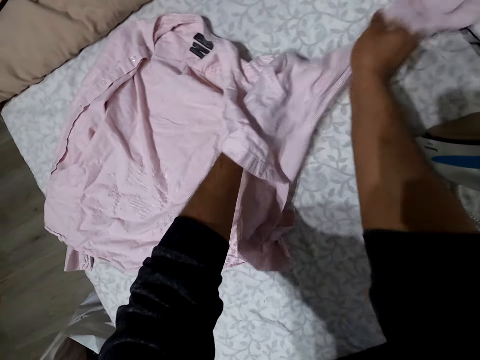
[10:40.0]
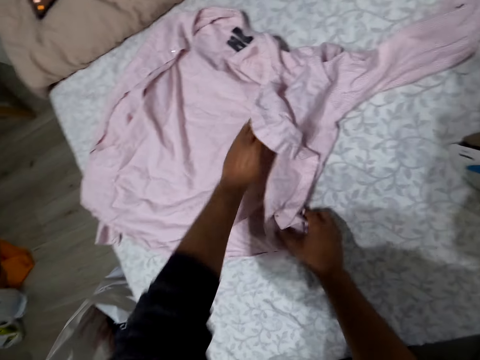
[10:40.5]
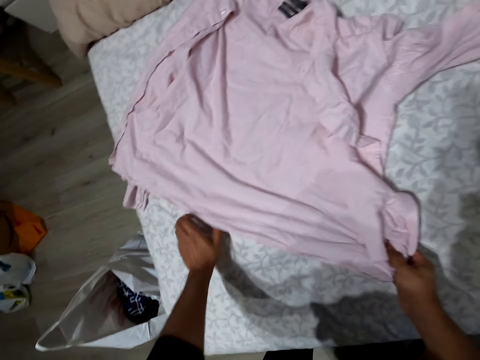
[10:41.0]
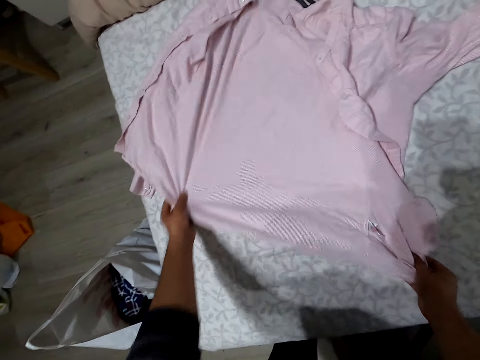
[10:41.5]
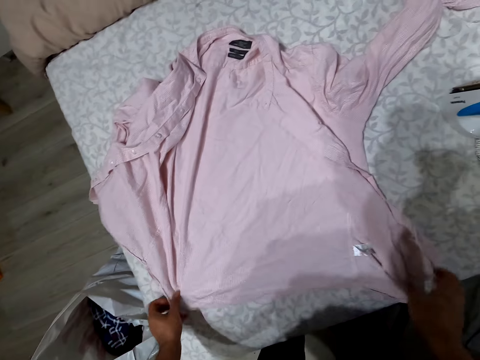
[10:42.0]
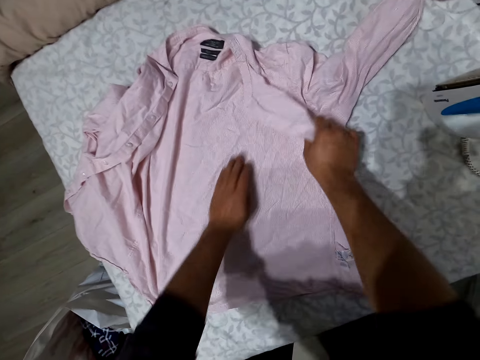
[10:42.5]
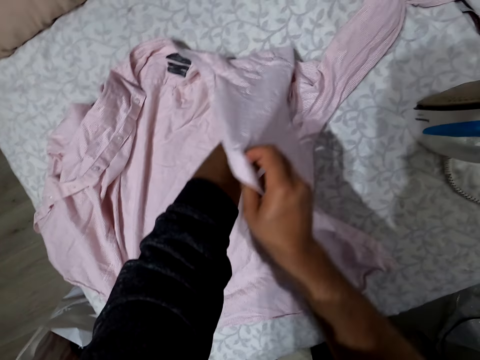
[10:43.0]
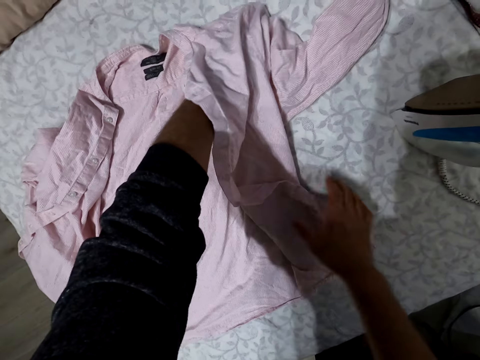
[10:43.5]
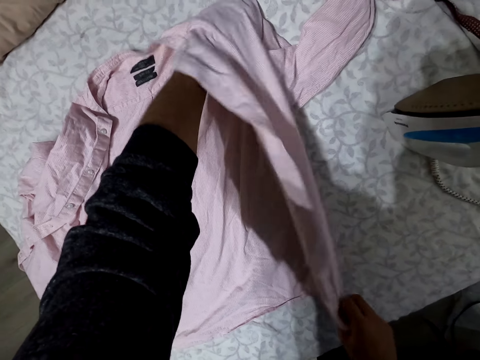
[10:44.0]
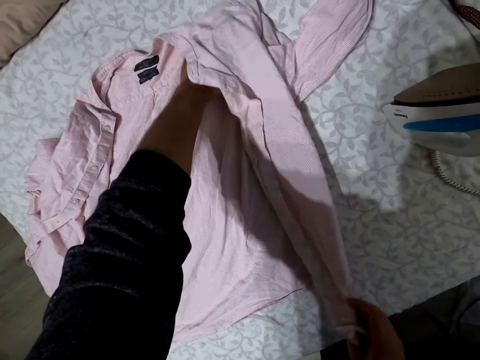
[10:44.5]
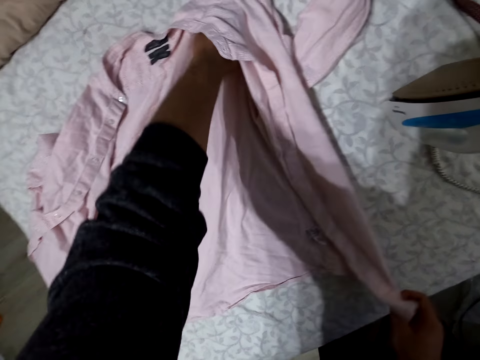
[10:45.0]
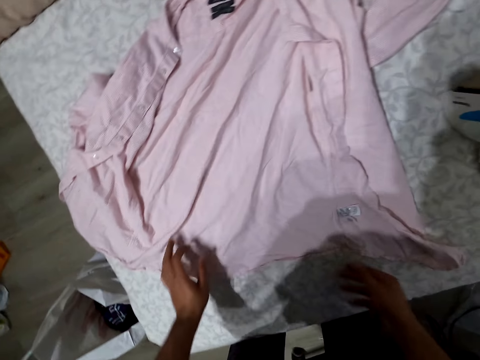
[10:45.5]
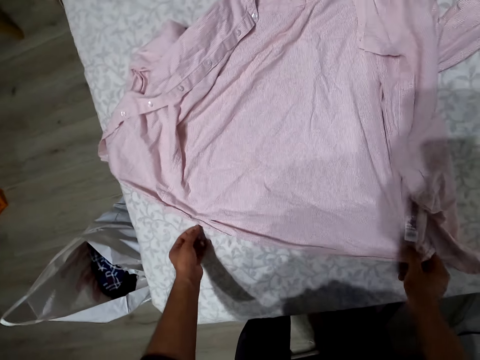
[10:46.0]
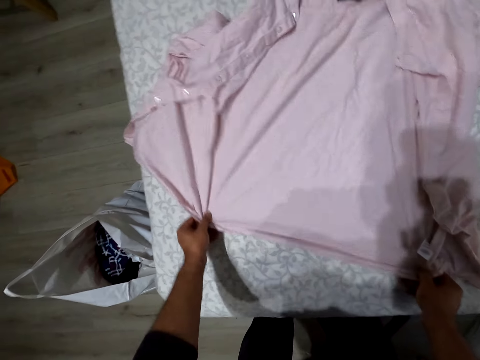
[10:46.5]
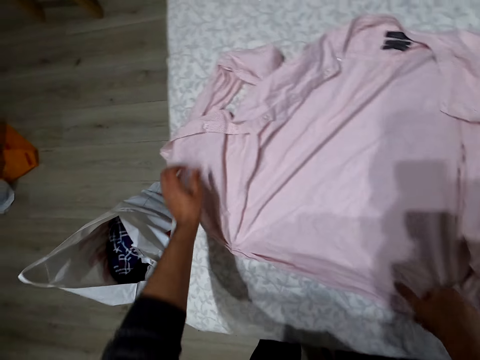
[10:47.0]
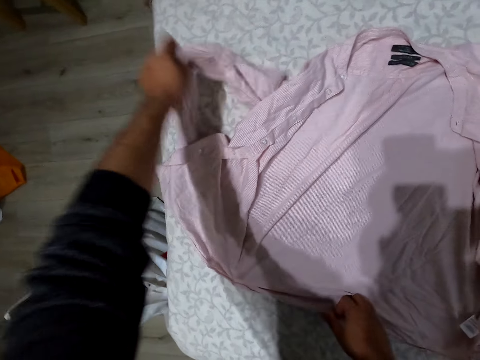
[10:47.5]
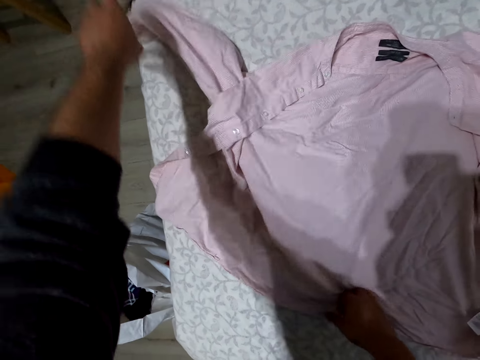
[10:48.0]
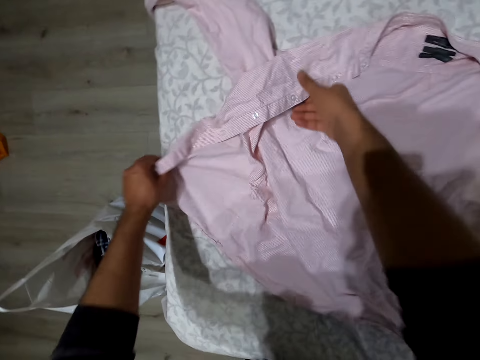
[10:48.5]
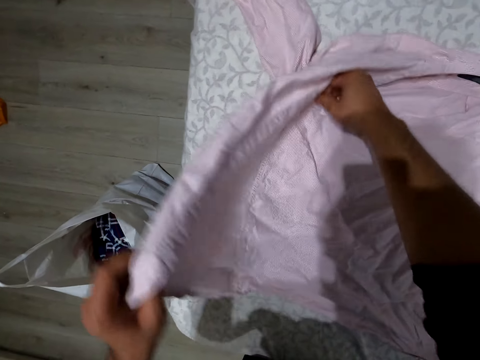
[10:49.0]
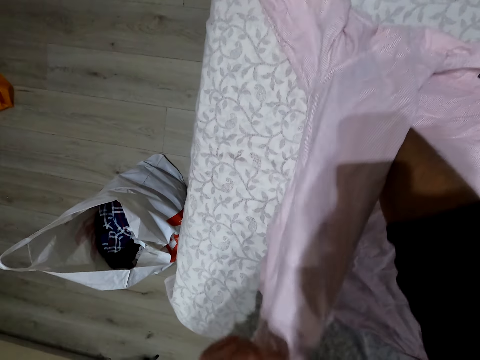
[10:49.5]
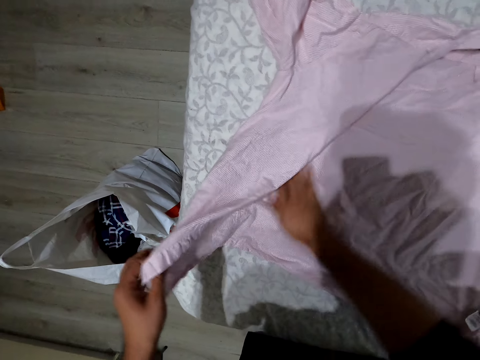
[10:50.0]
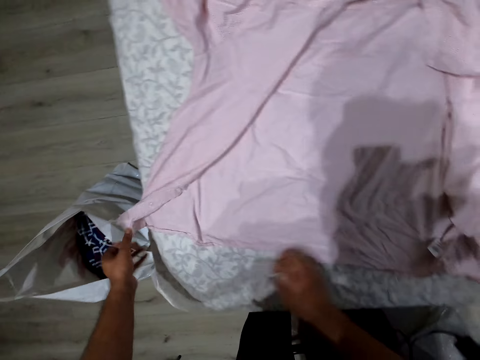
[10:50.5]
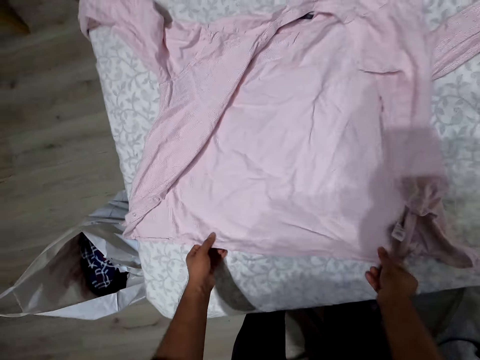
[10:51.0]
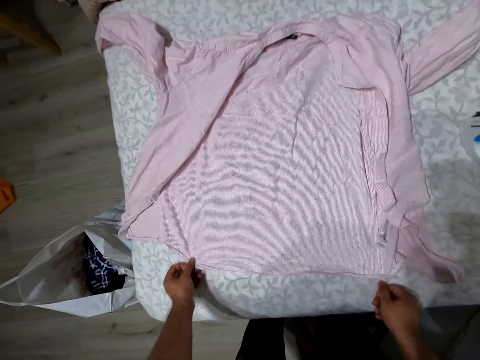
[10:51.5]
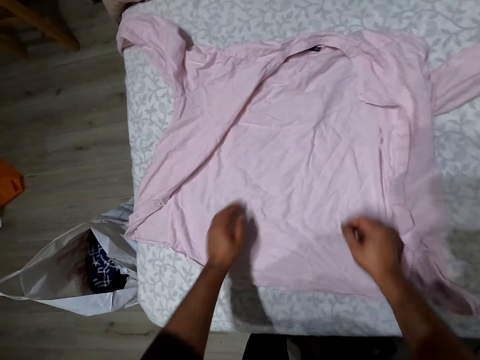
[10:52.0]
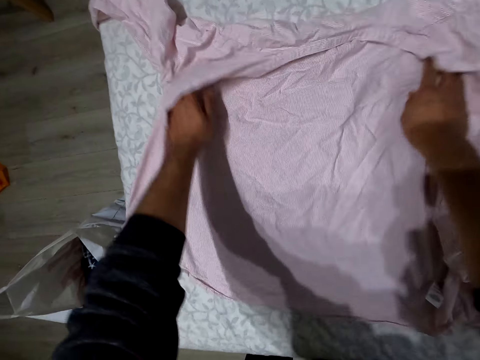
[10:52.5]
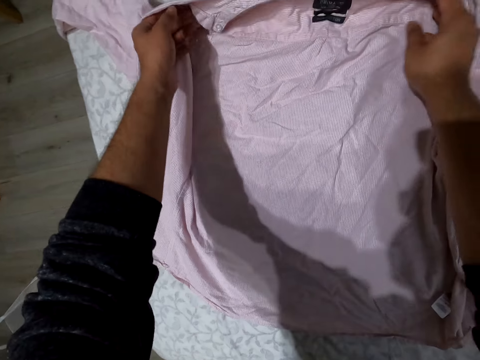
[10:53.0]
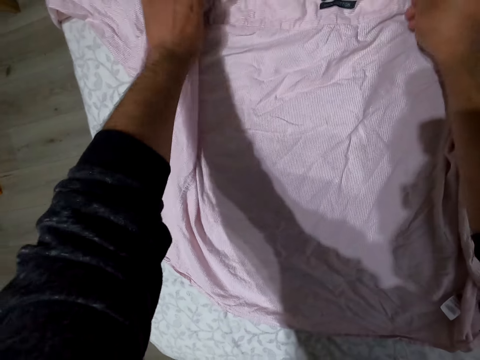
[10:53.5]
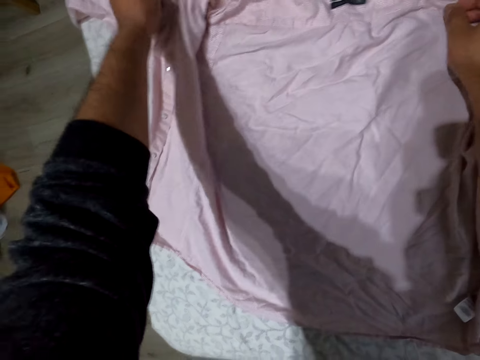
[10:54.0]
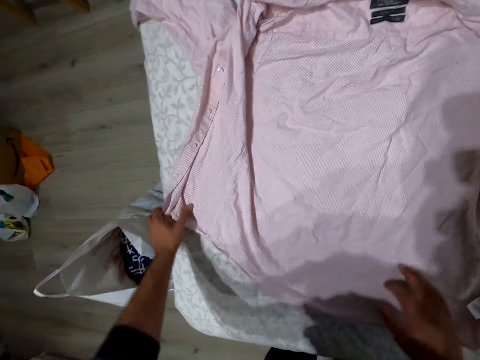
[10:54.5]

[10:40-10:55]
The camera wearer folds a cloth.

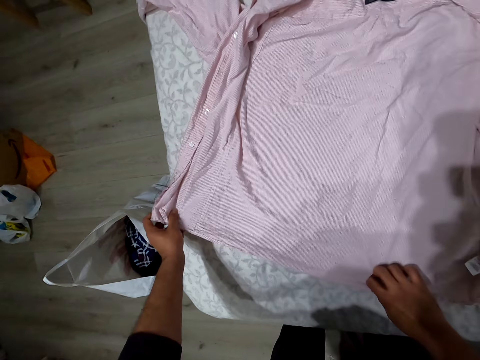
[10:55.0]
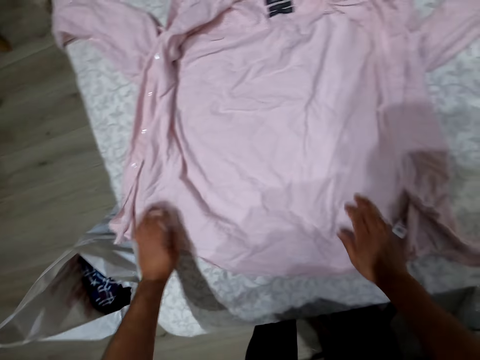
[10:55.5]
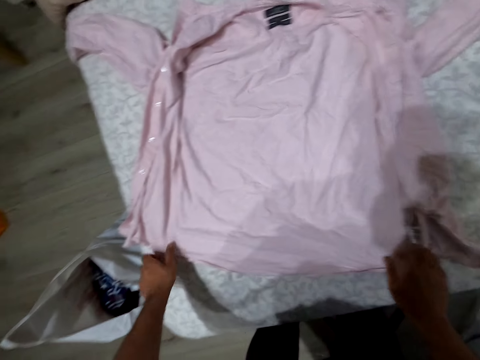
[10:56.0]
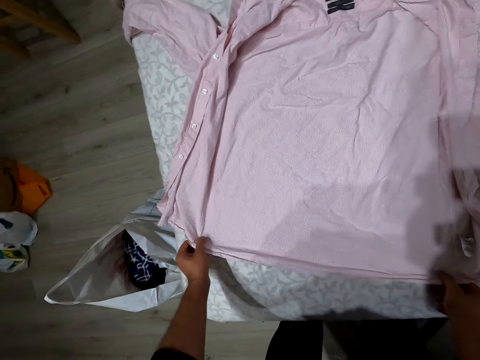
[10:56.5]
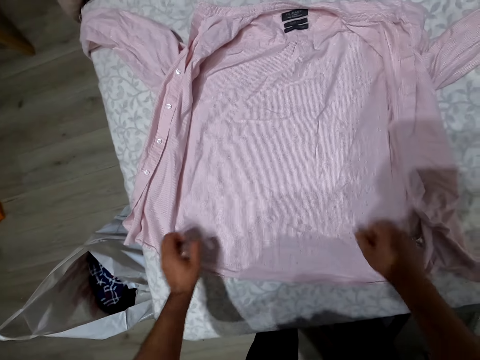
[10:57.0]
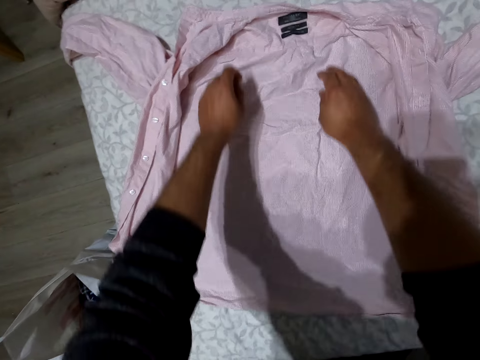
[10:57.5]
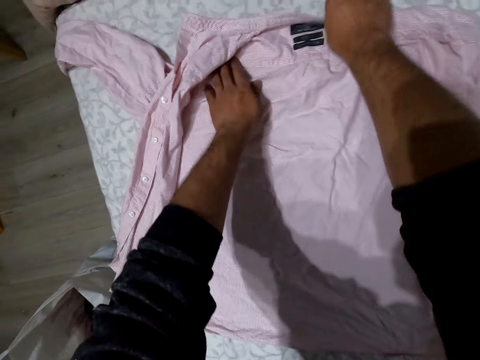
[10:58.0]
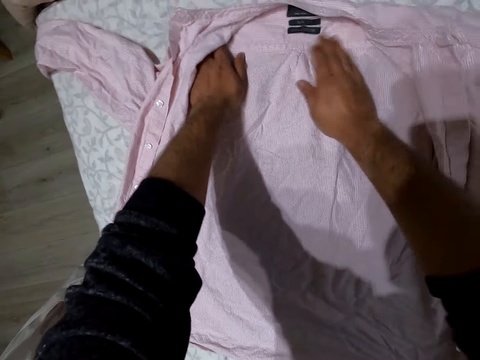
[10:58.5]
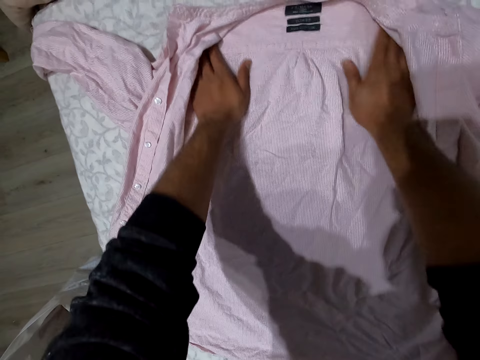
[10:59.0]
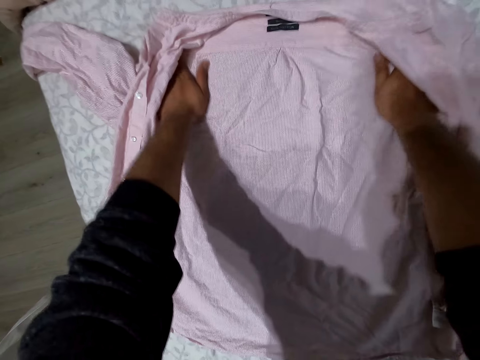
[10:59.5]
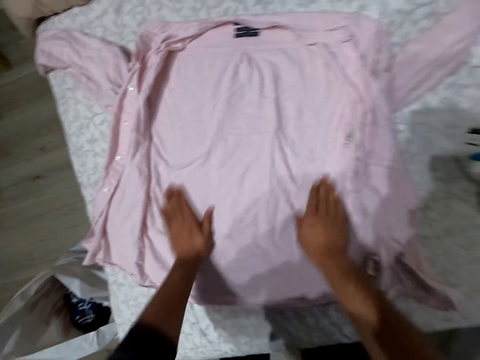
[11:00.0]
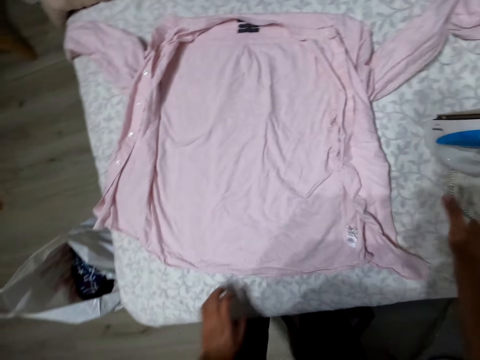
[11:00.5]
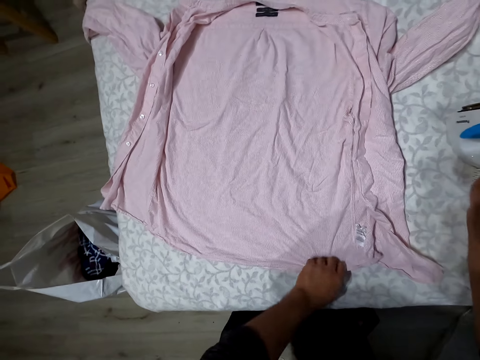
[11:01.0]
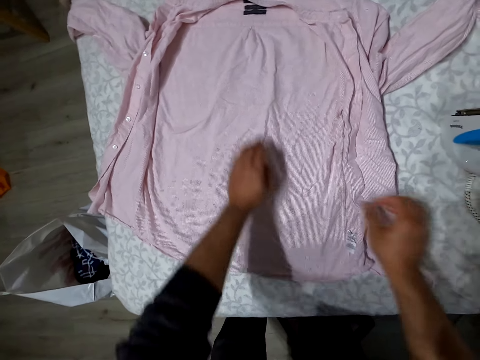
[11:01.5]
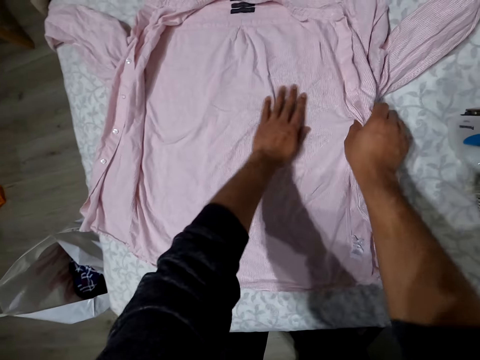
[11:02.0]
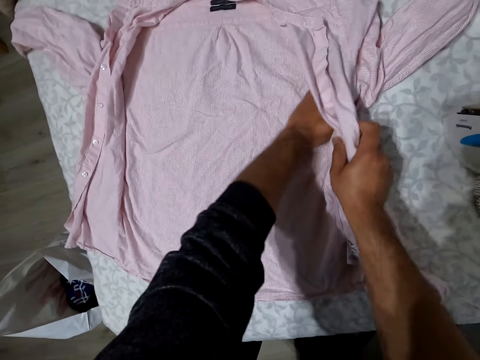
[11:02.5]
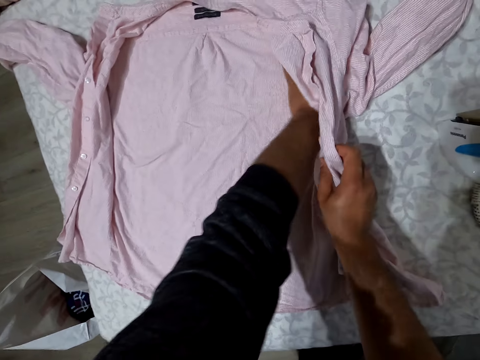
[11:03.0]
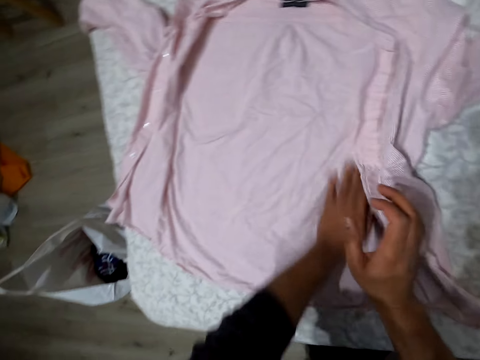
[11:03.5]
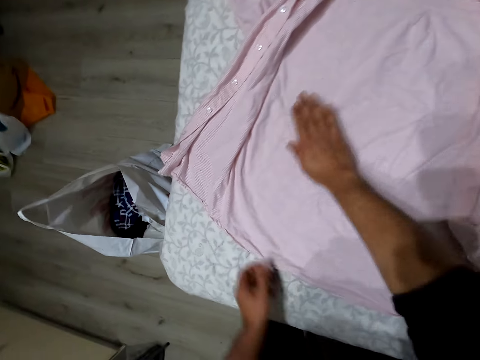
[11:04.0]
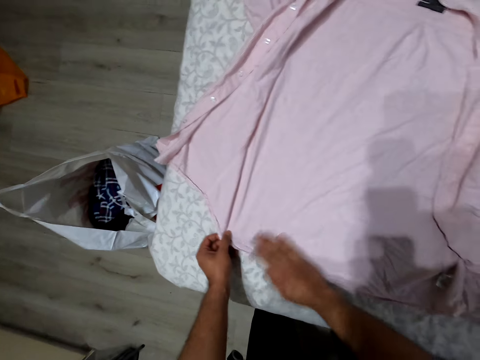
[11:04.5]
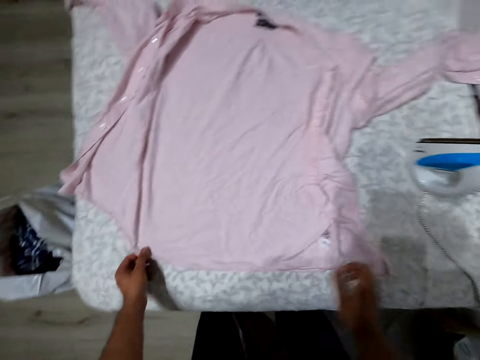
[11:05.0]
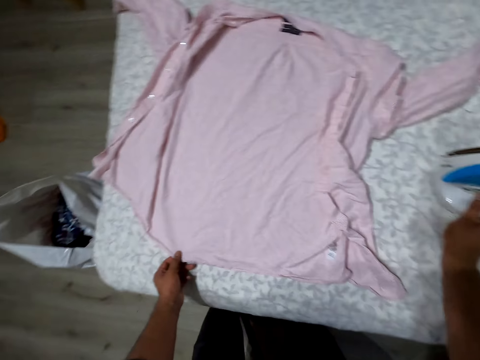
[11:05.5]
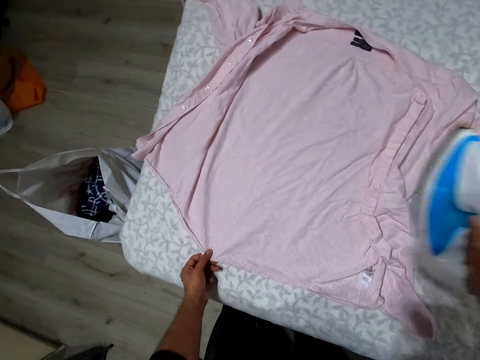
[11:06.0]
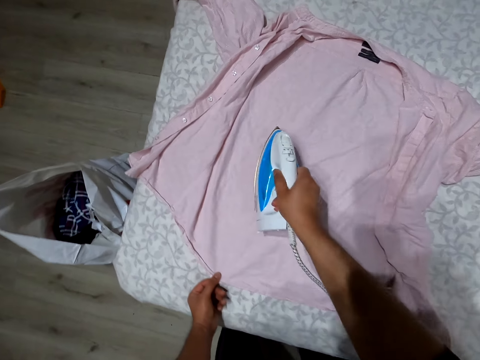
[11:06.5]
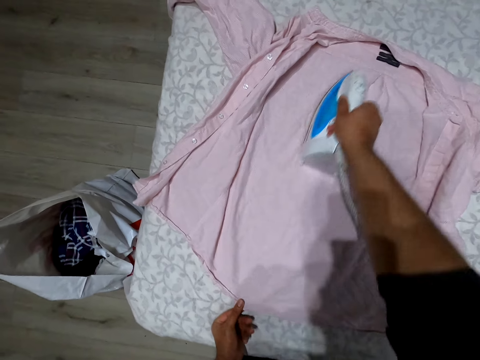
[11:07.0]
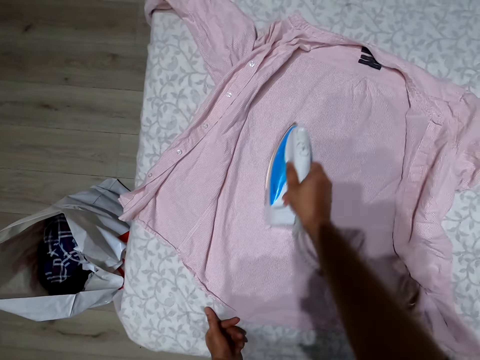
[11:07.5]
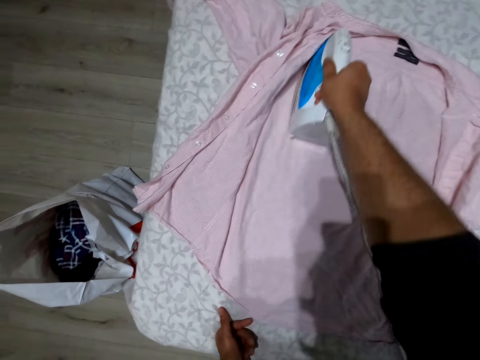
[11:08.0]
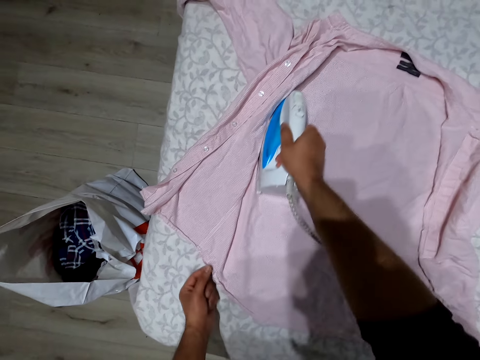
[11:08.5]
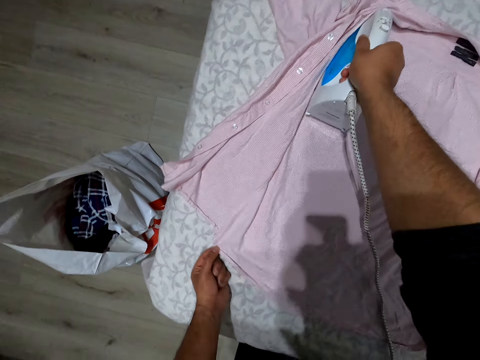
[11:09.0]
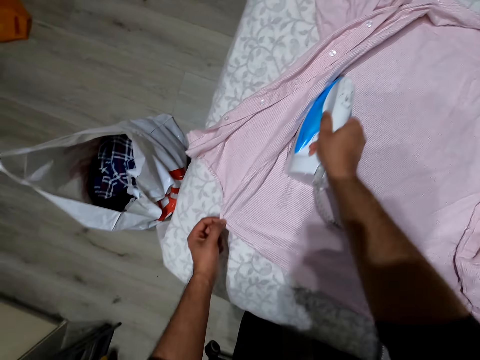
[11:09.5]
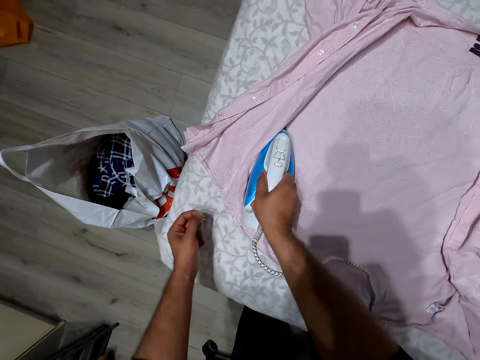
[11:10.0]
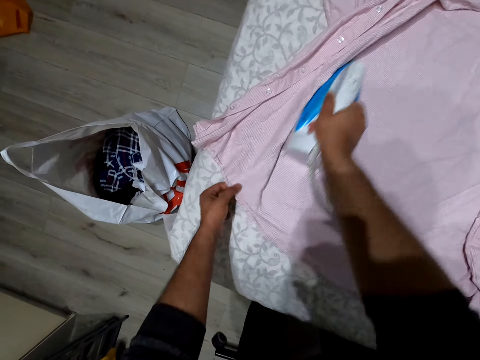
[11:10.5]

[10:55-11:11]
The camera wearer straightens a cloth. They pick up an iron box. They iron the shirt.
